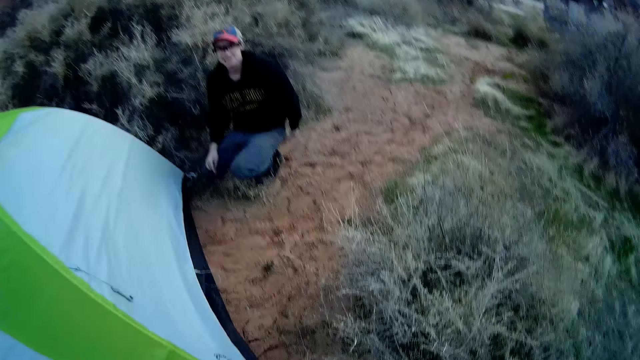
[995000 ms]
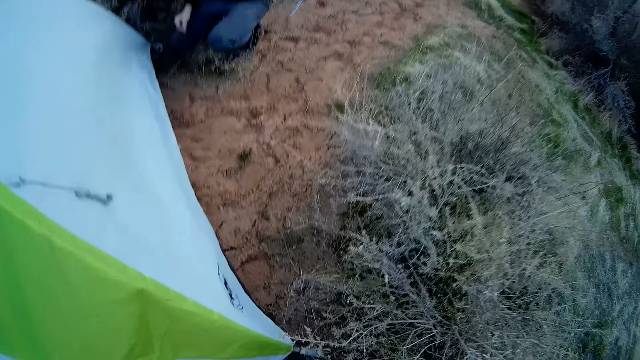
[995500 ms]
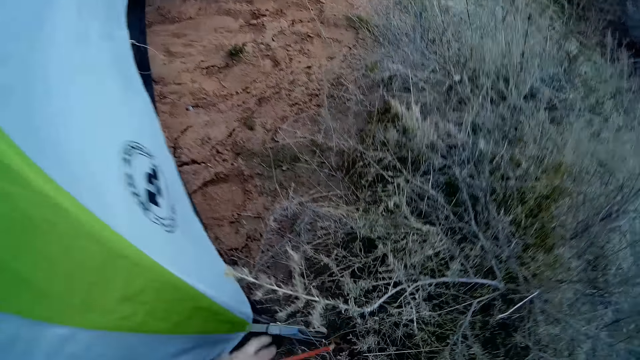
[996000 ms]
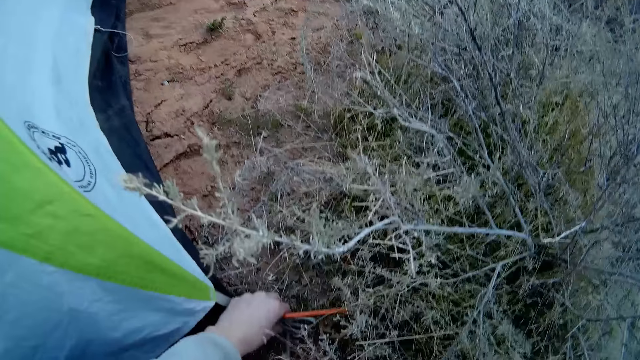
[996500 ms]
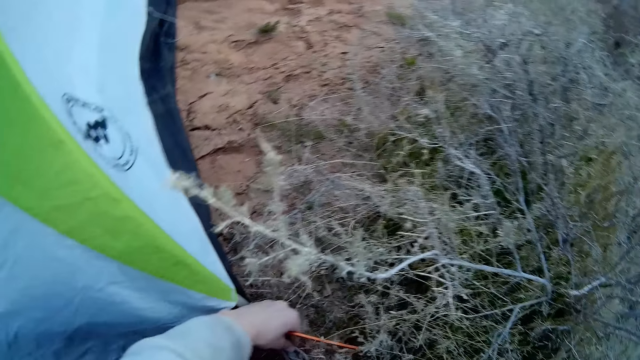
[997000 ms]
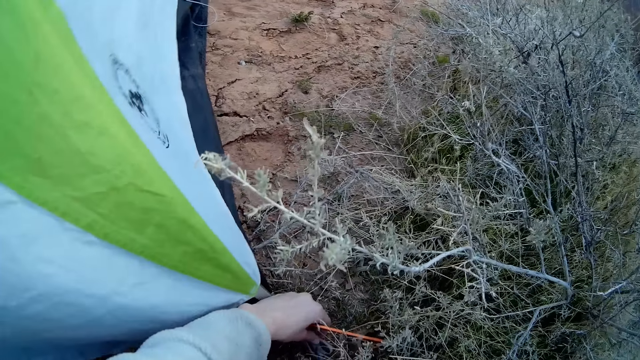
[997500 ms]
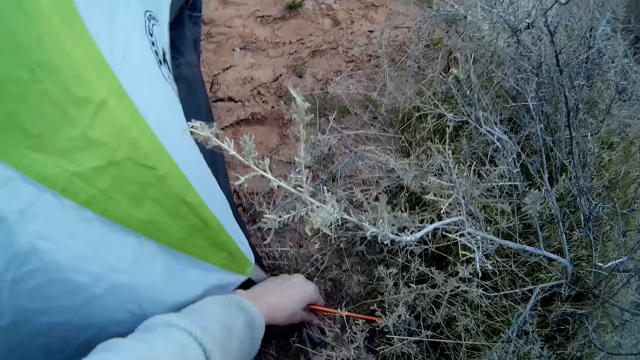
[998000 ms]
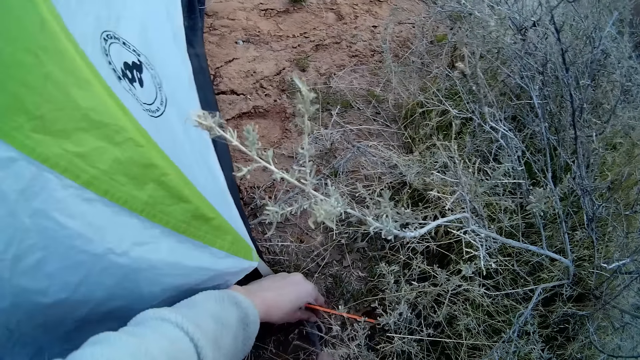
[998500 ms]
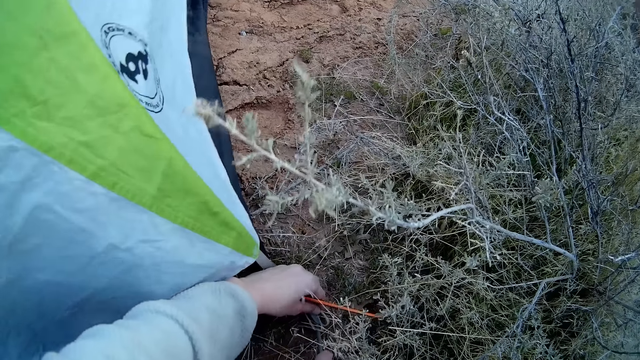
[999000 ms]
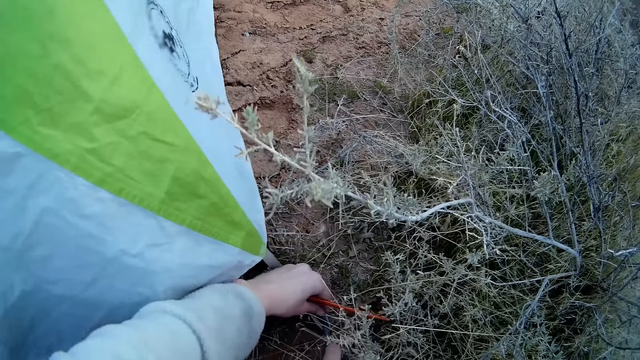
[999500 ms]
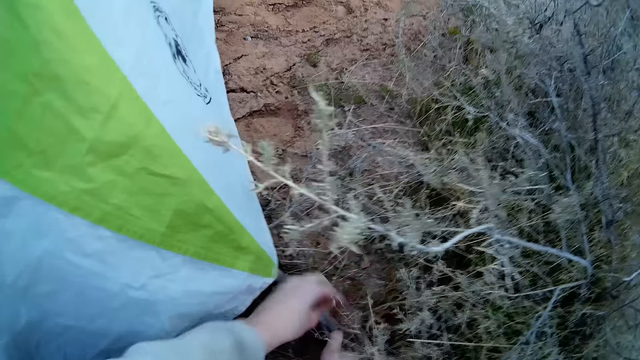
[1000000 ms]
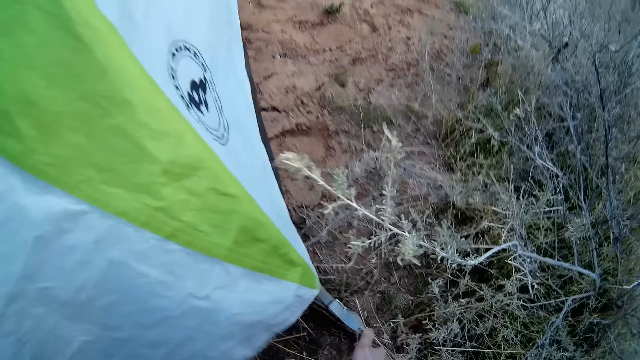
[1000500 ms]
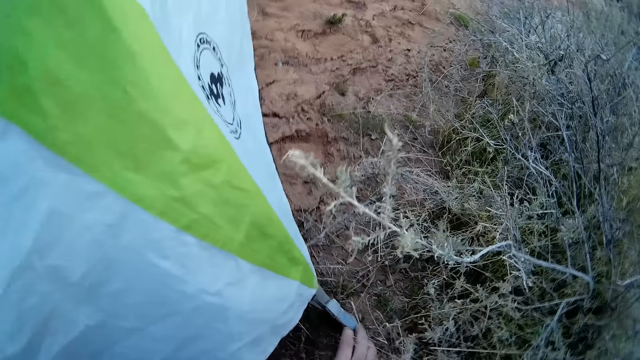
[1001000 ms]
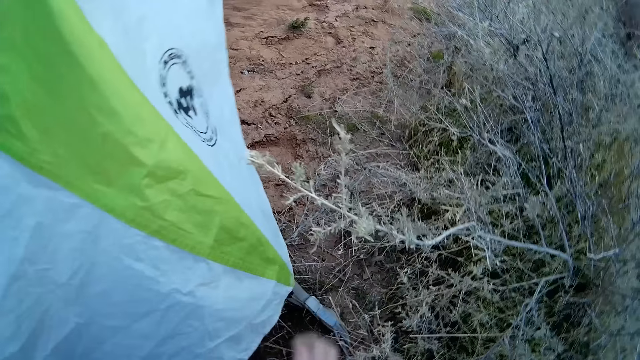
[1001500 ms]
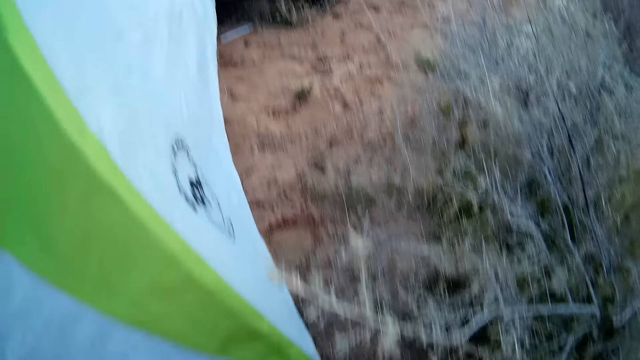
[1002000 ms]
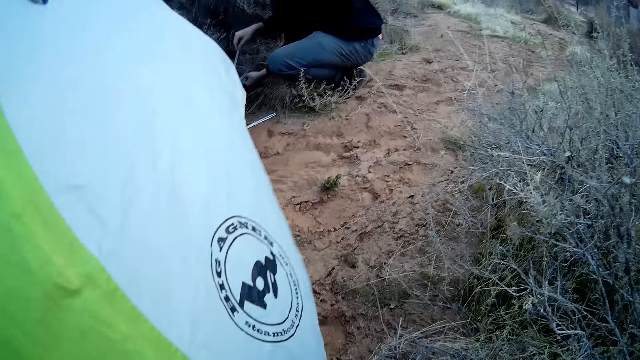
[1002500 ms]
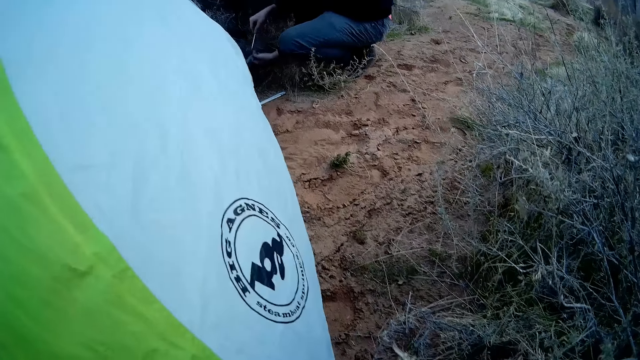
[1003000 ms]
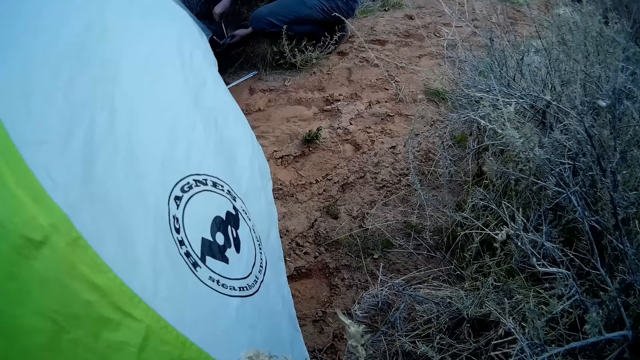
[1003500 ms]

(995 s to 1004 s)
The camera wearer stands on the ground. He fixes a part of the camp tent with both his hands. He holds the snap hook on the ground.

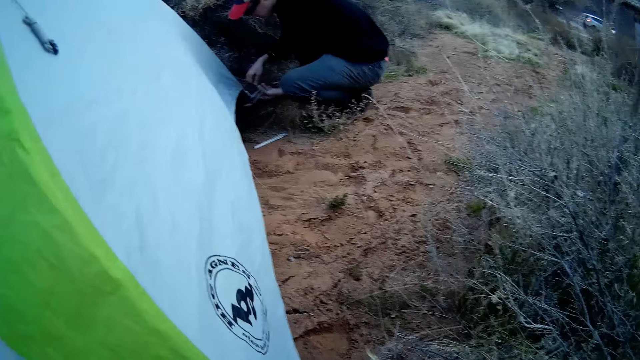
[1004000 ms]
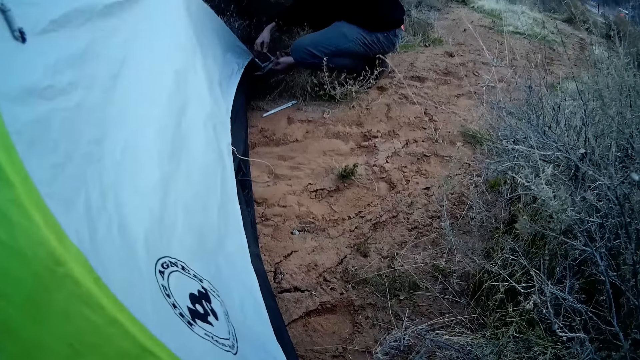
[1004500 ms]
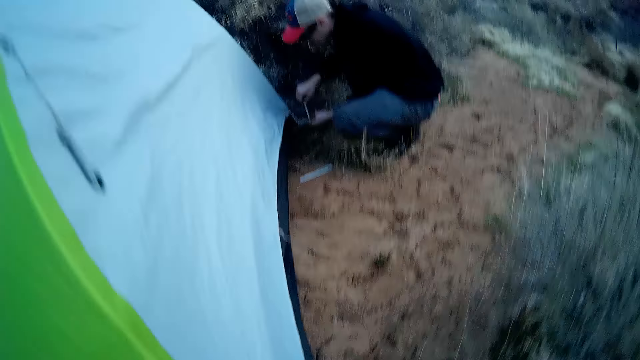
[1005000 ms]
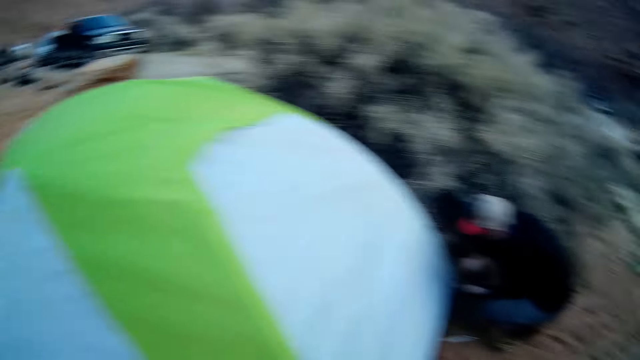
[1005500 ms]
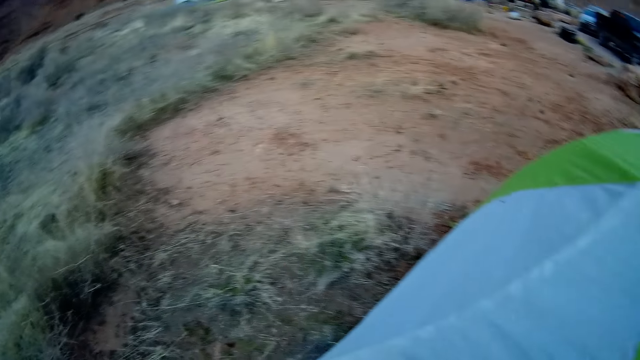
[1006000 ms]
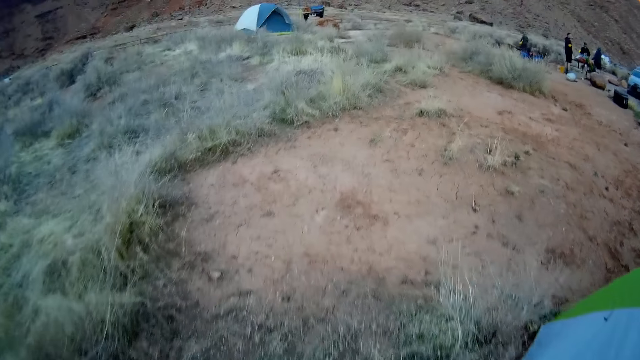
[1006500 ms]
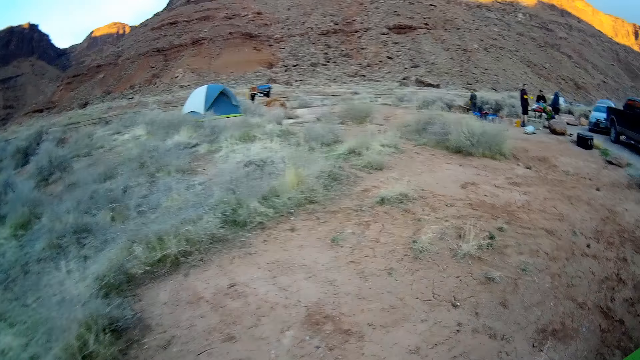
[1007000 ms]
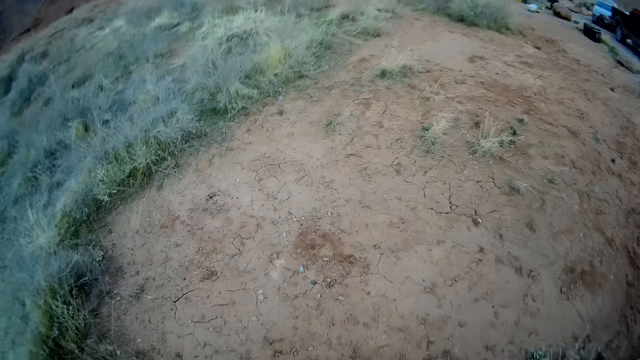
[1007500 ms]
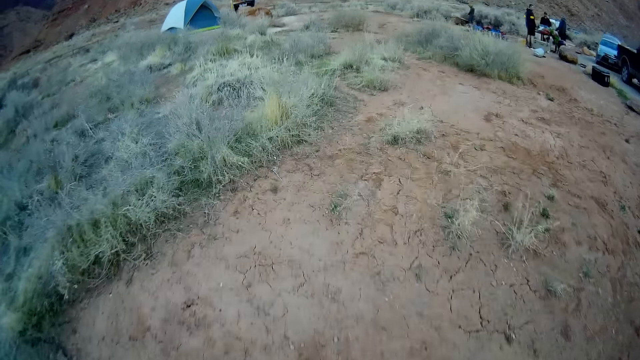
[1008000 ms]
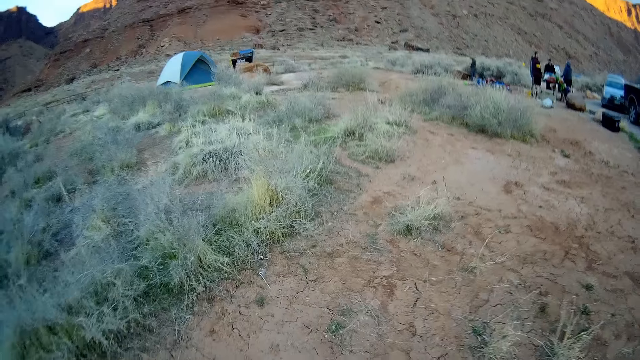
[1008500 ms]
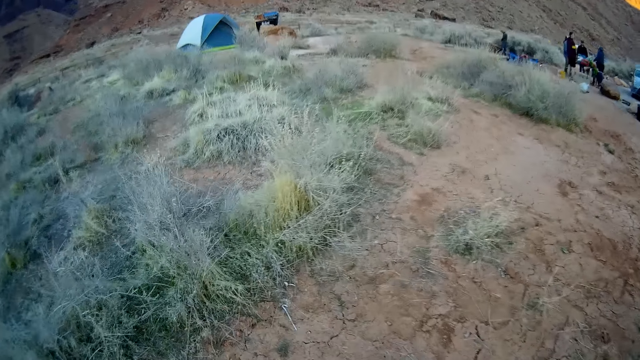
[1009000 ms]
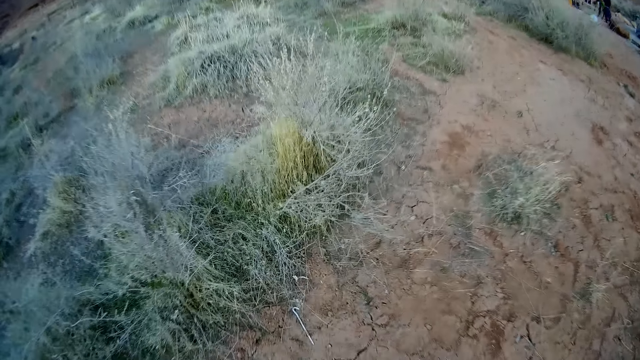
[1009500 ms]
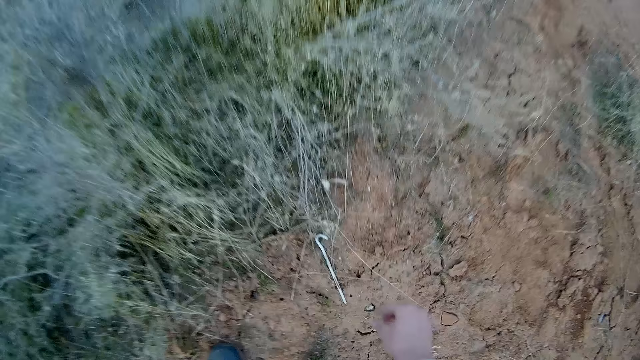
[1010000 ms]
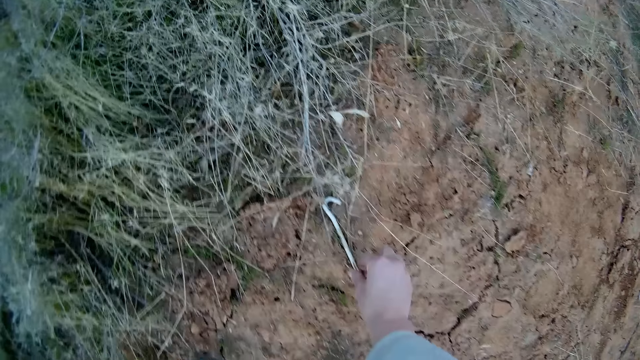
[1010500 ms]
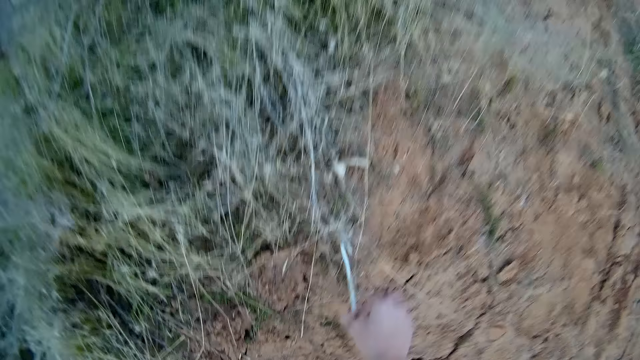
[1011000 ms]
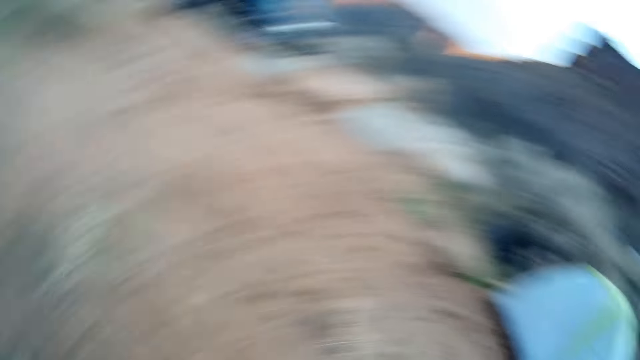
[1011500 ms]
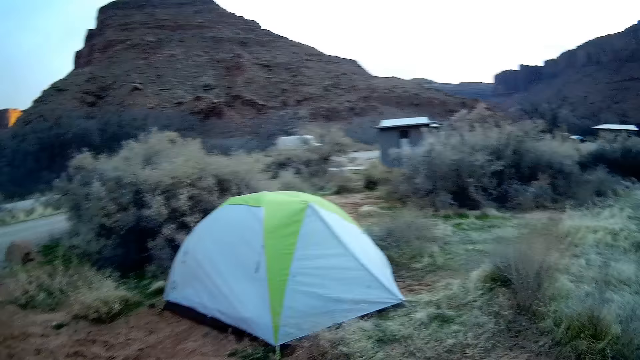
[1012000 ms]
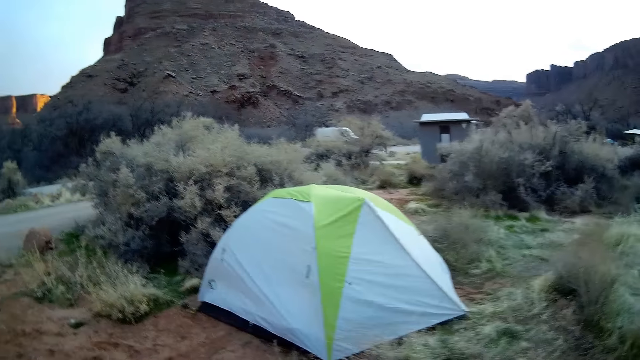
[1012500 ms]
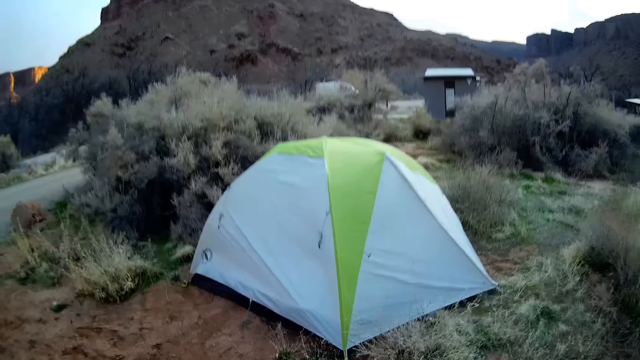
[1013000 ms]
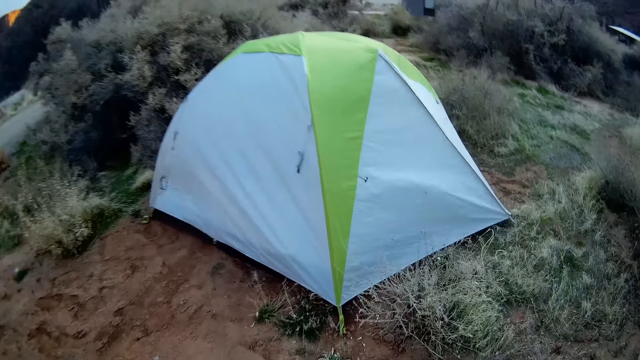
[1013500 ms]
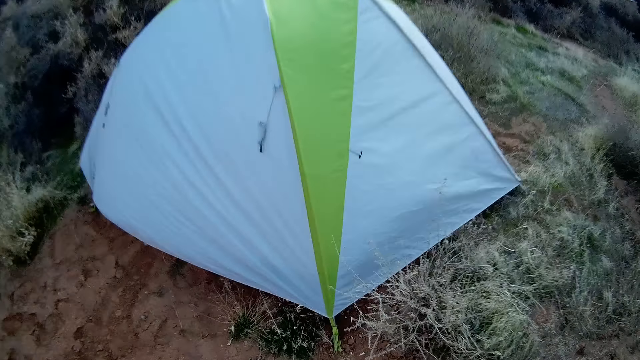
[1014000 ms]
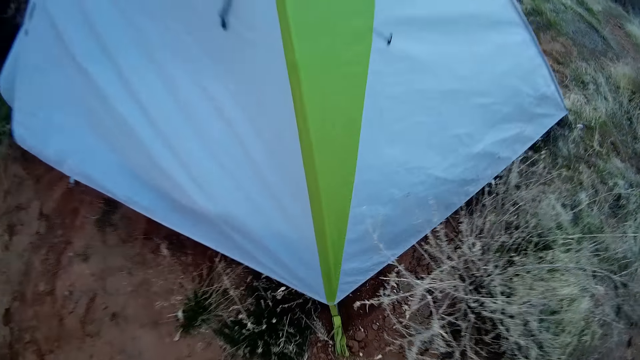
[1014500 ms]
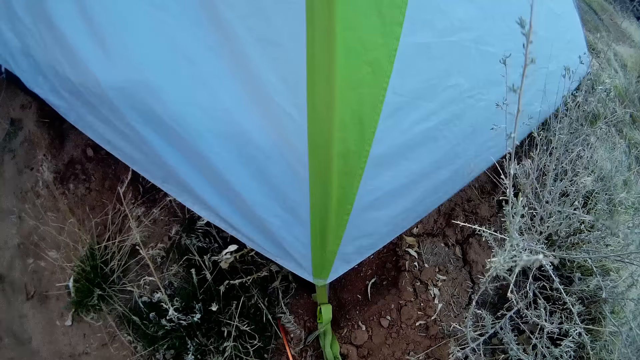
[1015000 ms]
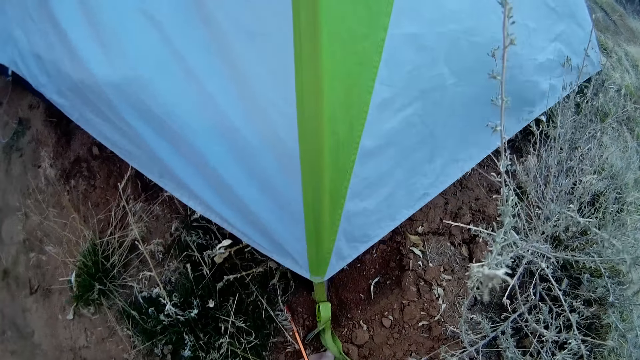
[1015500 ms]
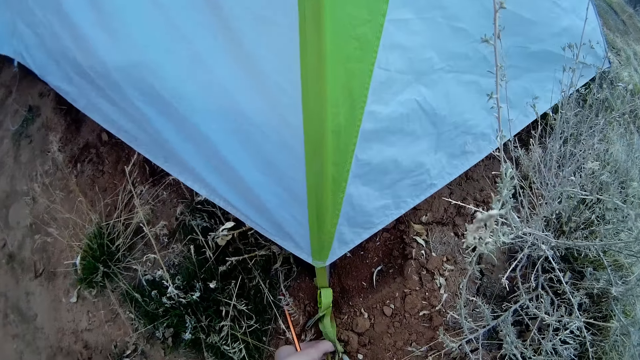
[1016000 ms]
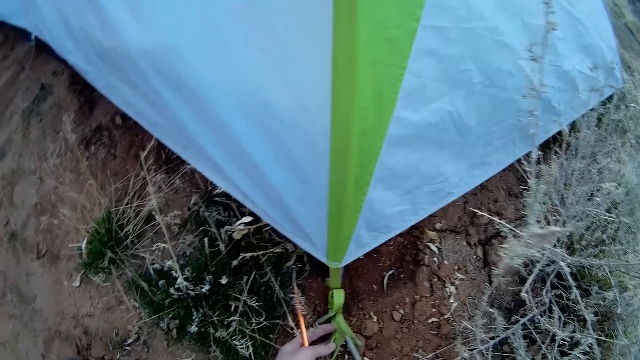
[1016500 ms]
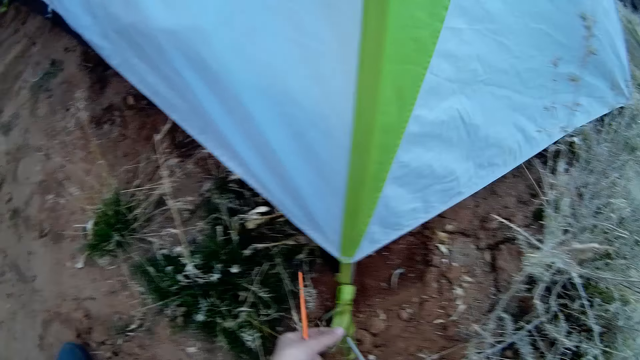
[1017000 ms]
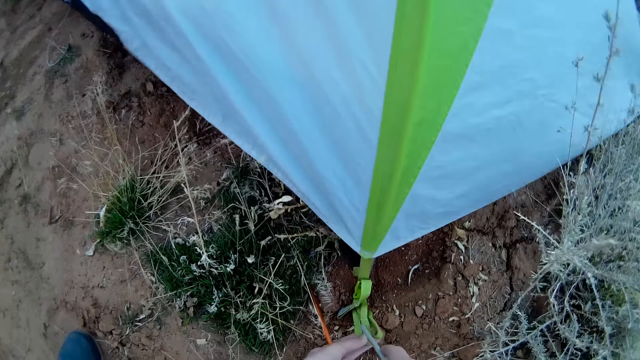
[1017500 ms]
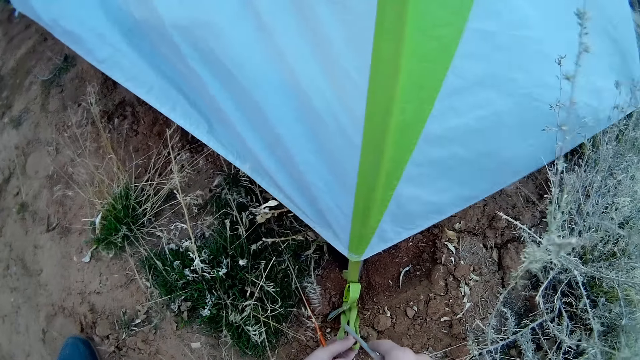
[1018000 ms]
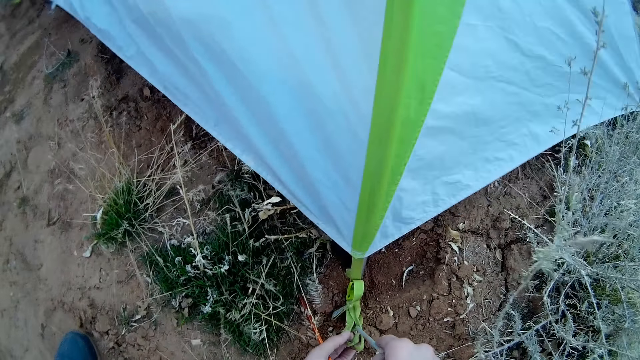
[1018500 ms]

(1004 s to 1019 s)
The camera wearer walks to another side of the camp tent. He picks up a metal on the ground. He walks on the ground. He fixes a part of the camp tent to the ground with an iron rod in his right hand. He stands on the ground.
